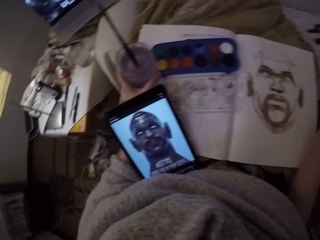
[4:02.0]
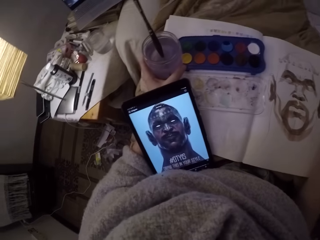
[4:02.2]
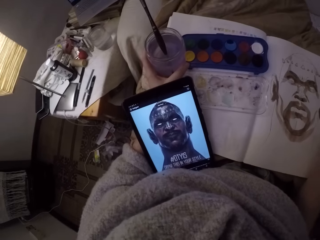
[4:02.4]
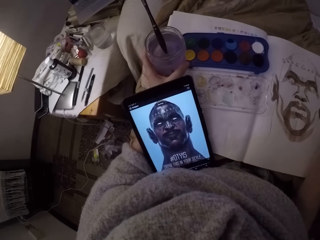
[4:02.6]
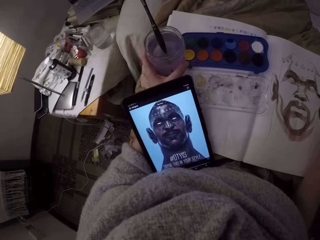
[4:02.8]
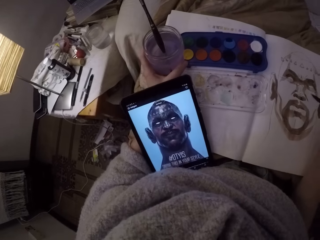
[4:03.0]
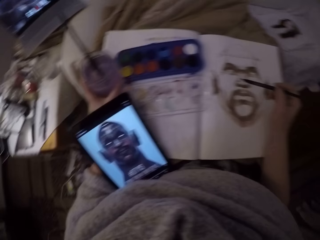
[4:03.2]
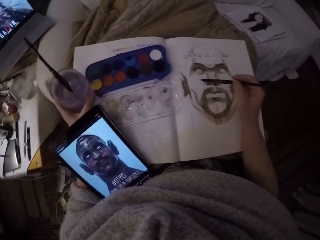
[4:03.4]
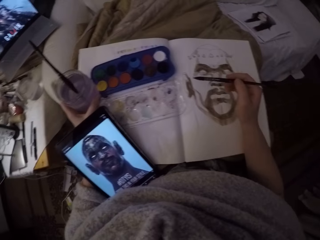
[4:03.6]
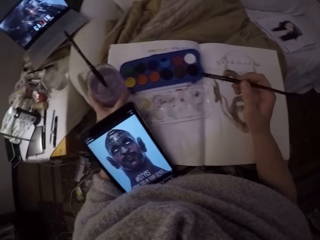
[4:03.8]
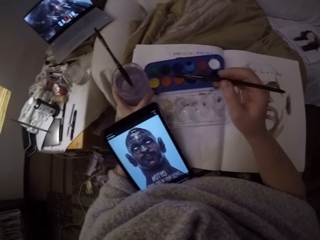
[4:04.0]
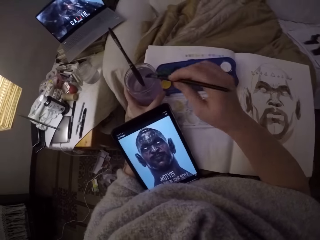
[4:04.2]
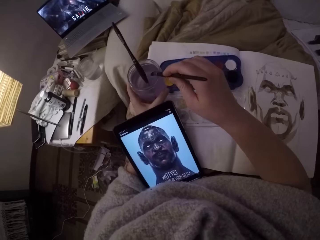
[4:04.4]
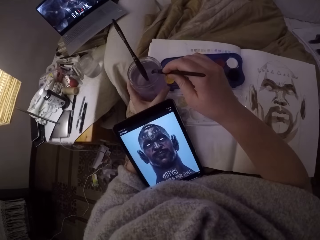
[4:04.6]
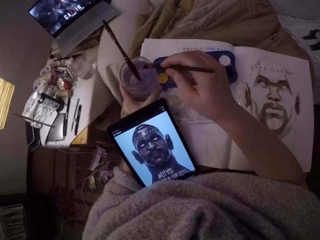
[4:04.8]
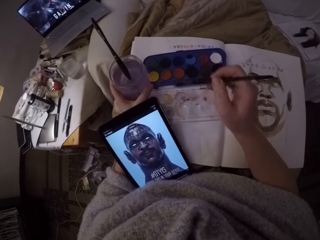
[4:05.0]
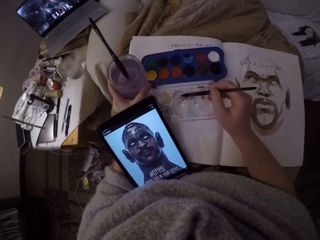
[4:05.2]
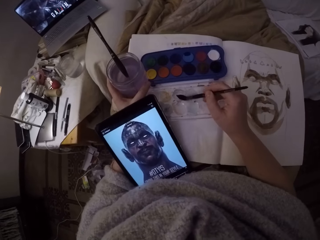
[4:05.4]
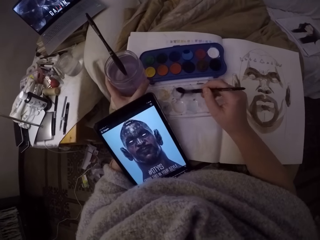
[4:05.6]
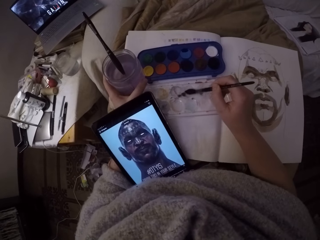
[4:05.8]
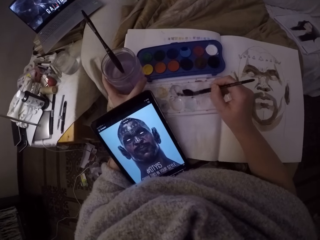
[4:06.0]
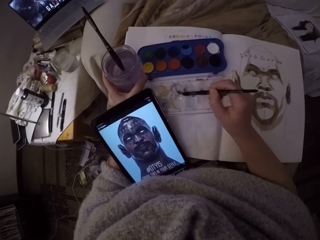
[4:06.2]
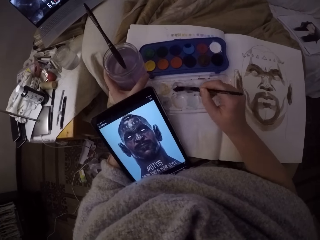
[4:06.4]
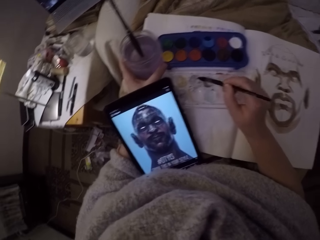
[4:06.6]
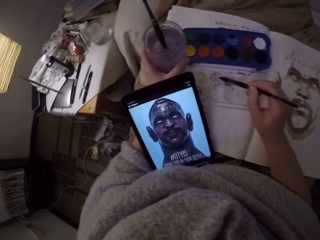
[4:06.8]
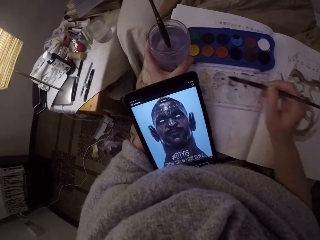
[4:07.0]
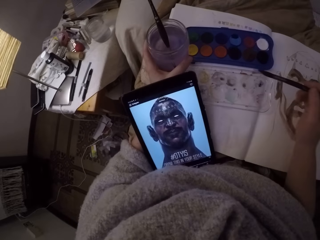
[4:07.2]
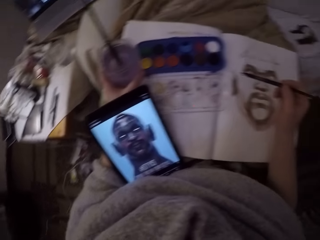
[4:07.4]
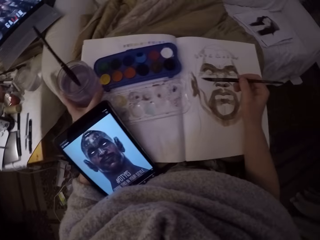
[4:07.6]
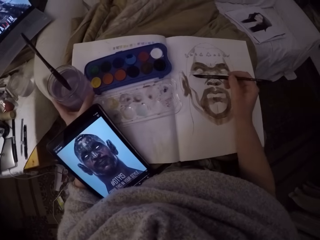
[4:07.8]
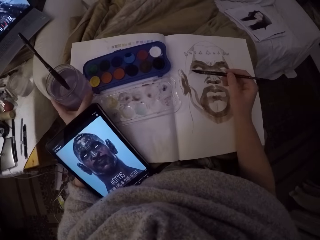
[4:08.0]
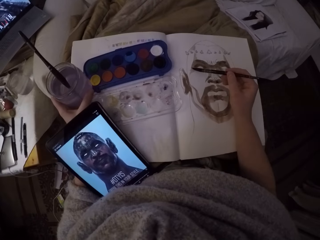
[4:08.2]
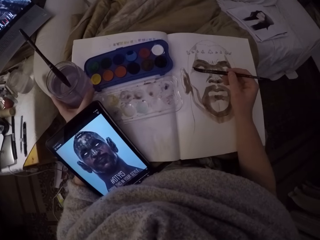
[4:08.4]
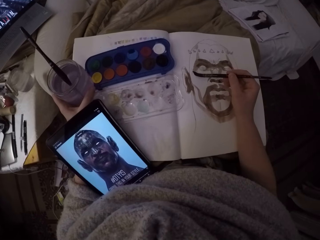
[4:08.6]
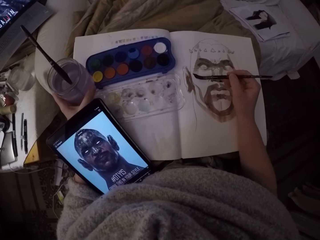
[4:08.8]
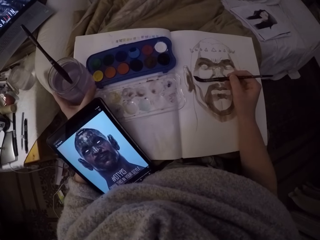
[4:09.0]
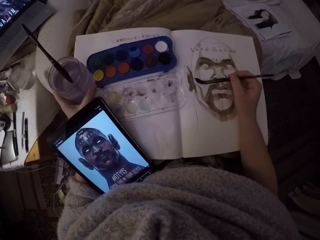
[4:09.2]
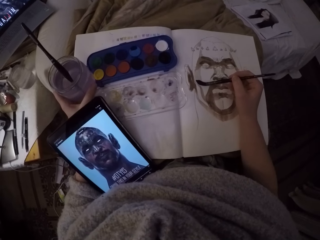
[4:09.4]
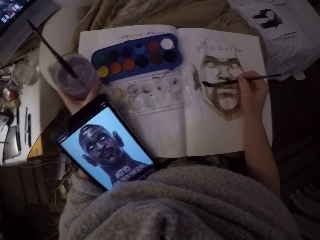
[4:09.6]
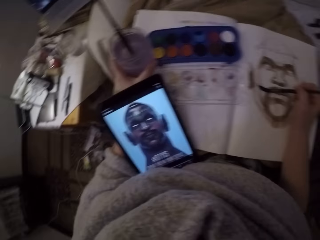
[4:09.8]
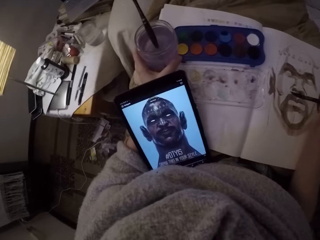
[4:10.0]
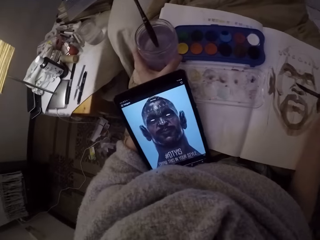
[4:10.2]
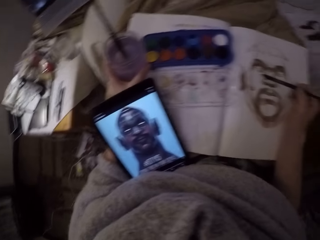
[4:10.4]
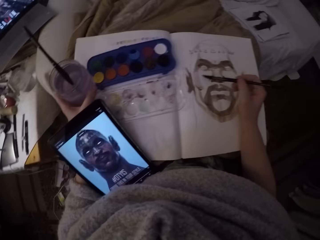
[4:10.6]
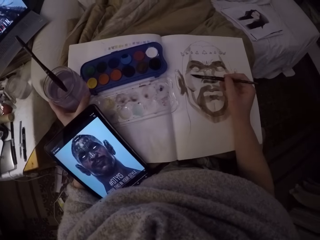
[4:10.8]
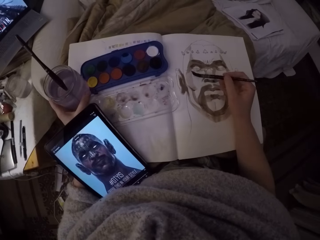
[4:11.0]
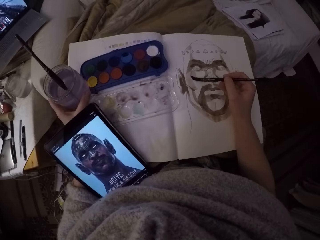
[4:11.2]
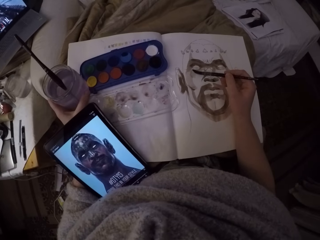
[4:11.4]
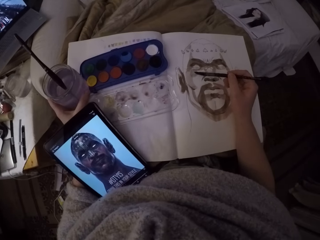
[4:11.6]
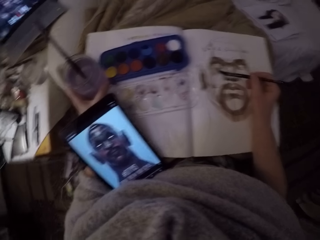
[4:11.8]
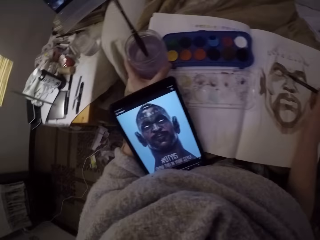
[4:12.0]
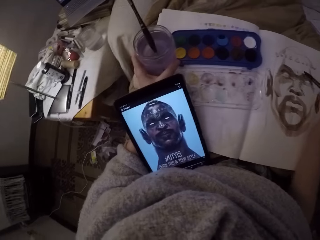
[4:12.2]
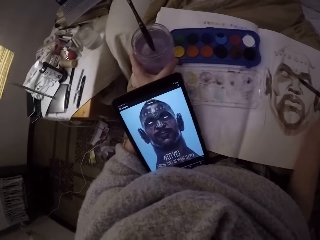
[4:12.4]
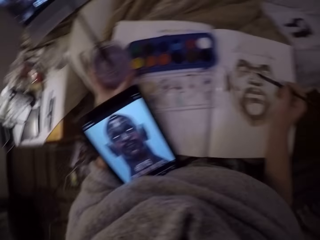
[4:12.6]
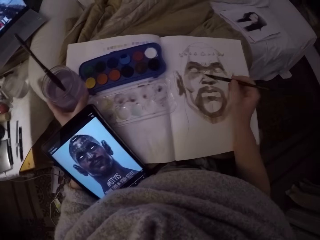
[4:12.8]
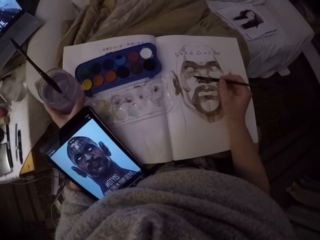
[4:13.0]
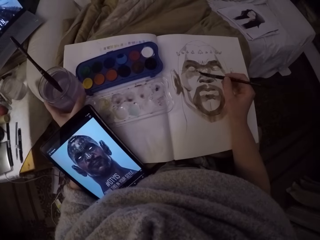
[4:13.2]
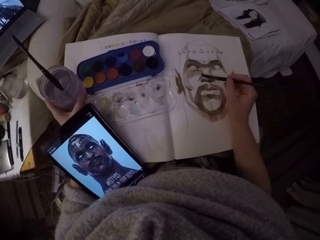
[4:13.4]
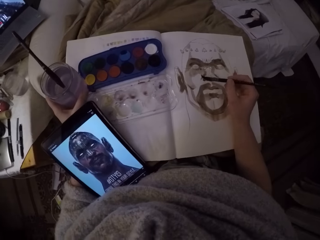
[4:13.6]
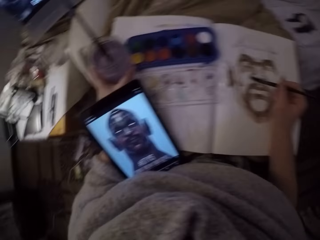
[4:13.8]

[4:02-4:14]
The camera wearer turns to the reference drawing. They look back at the sketch. They move the paint brush to the jar with paint in it. They dip the paint brush in the jar. They move the brush to the mixer. They rub the paint brush on the paint box. They mix the brush on the mixer. They look at their phone. They move the paint brush back to the sketch. They look back at their sketchbook. They continue painting. They look at their tablet. They turn back to the sketch. They paint the sketch. They look at their tablet. They turn back to the sketch. They continue to paint.

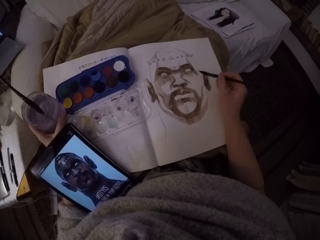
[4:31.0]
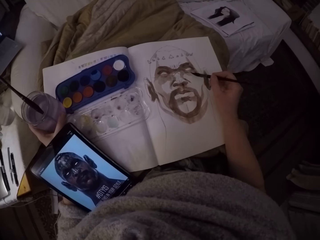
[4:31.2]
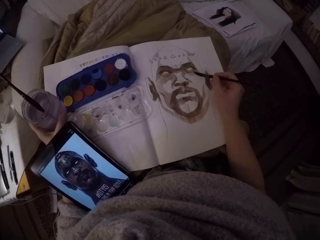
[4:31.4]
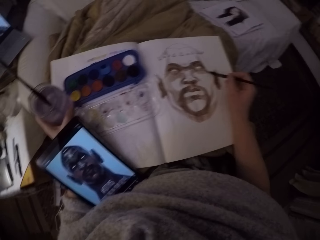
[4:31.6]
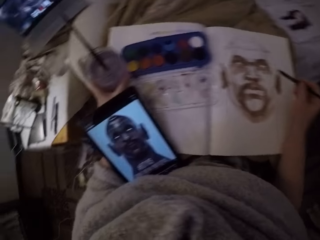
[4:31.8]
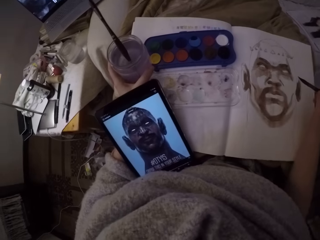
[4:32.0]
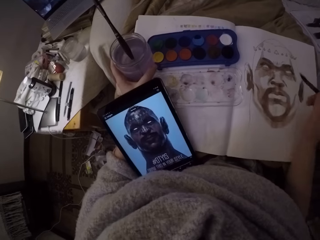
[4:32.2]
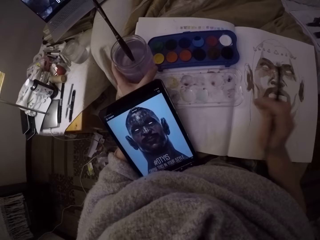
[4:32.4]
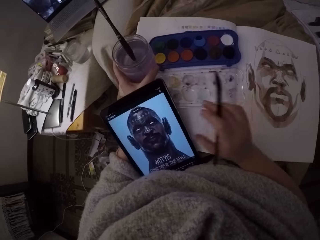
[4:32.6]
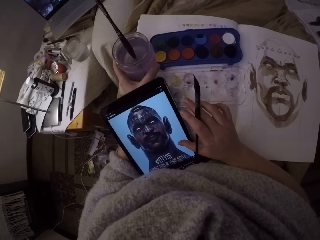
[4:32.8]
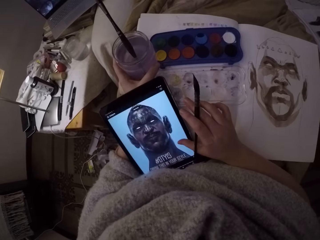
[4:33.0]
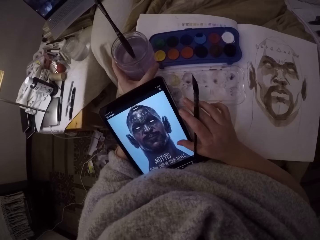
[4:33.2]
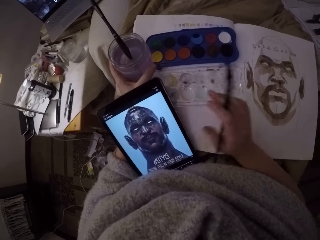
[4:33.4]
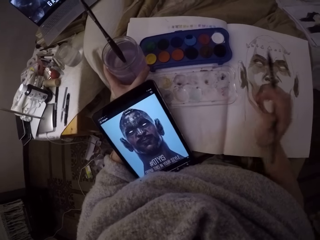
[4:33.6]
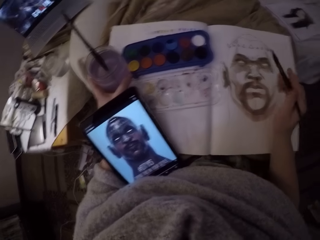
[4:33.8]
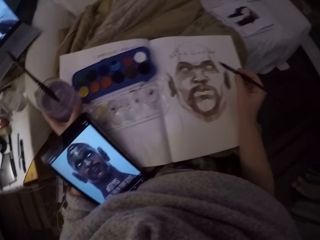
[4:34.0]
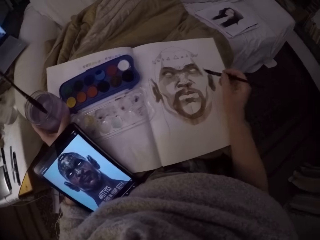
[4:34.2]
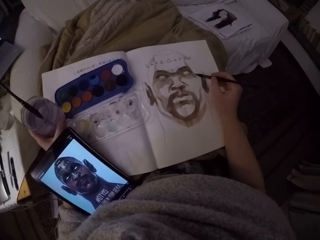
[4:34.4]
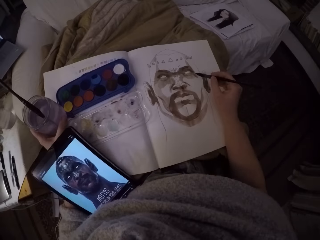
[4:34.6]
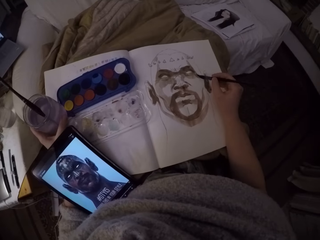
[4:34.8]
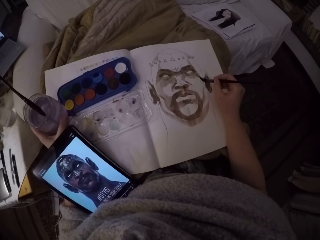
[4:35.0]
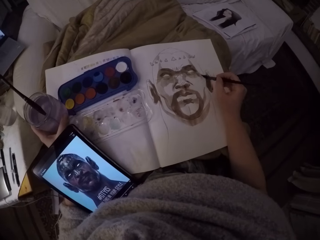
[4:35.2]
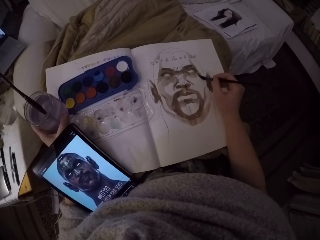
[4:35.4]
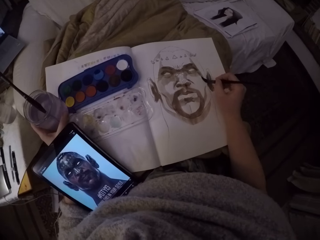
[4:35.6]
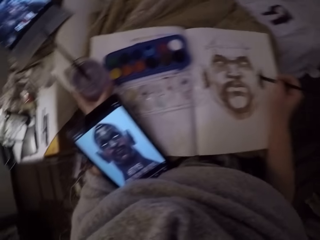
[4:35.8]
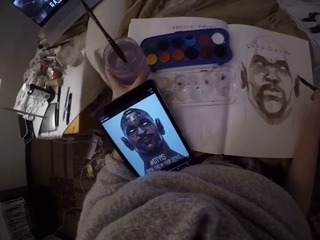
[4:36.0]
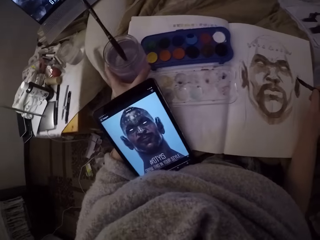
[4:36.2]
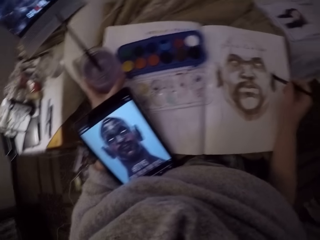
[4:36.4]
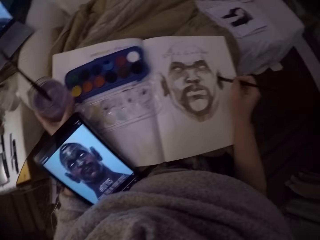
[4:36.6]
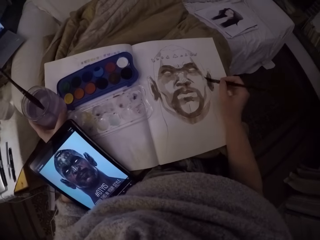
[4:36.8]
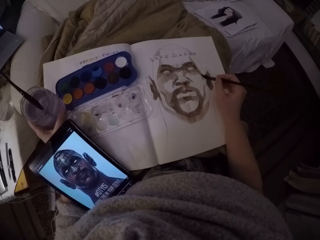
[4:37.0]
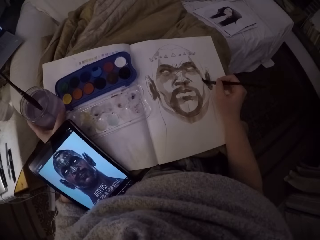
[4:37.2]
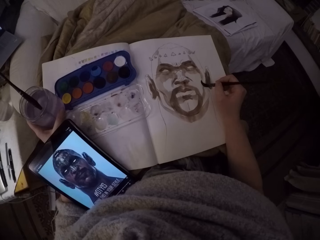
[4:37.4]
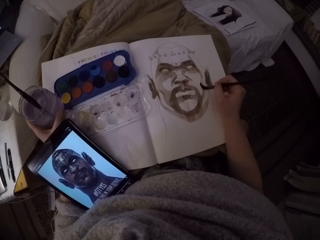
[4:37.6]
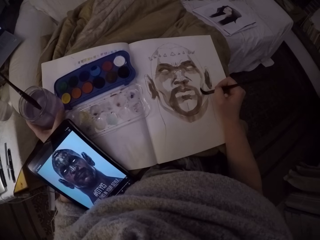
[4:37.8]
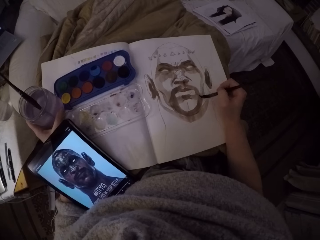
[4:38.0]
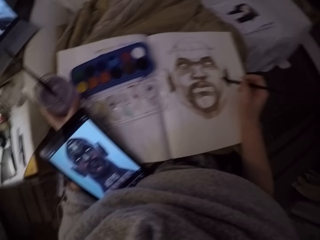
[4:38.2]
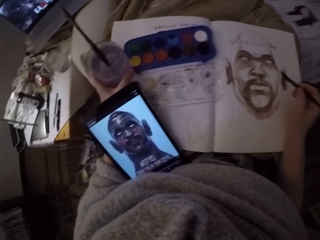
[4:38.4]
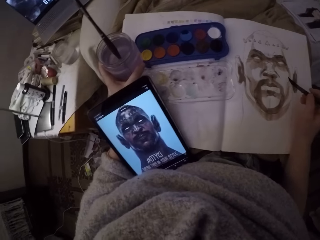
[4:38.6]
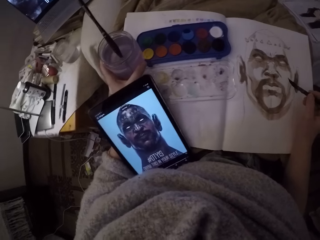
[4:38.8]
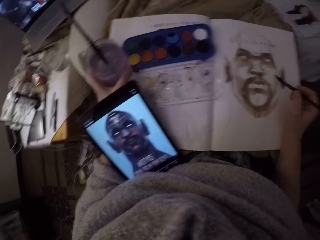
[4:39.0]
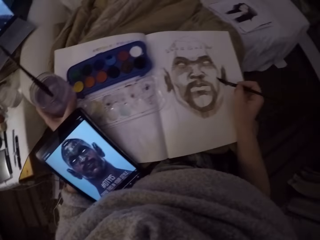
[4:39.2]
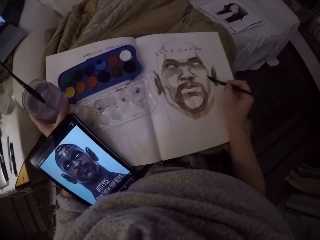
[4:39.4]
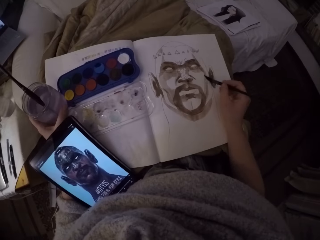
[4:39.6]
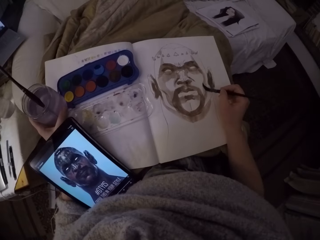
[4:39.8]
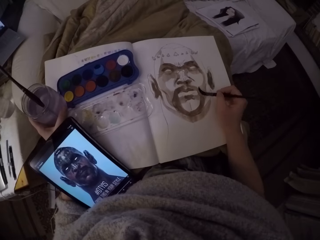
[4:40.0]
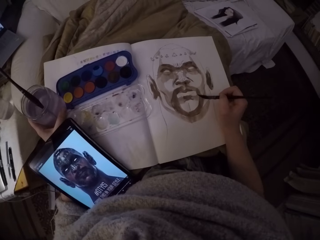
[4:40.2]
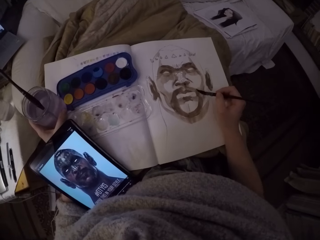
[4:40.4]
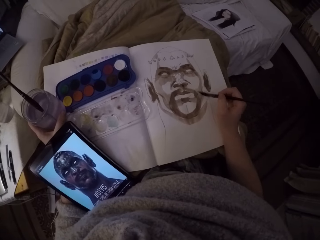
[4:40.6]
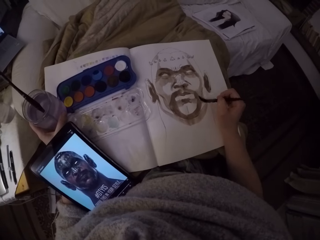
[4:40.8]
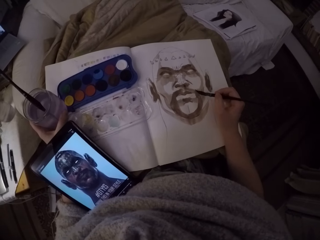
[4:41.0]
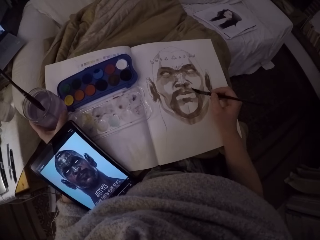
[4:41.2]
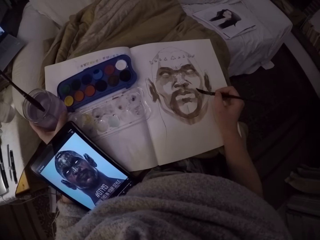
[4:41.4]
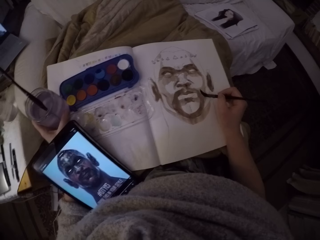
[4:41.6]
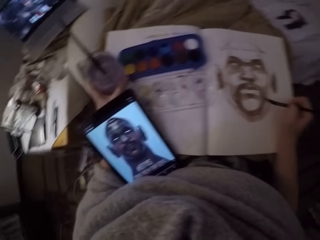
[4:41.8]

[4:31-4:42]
The camera wearer turns to her tablet. She moves her right hand to the tablet. She touches the screen of the tablet on her lap. She moves her hand back to the sketch. She paints over the sketch. She looks at the reference drawing. She turns back to the sketch. She paints the sketch. She looks at her tablet. She turns back to the sketch. She continues to paint.
